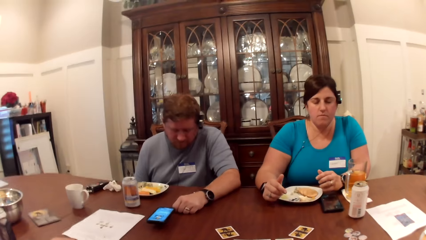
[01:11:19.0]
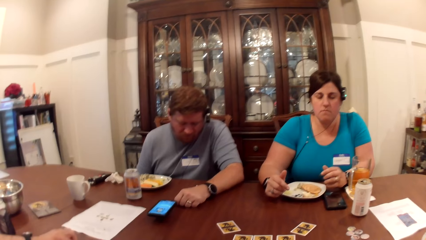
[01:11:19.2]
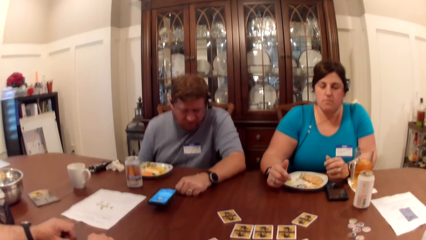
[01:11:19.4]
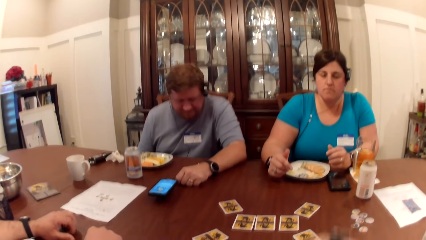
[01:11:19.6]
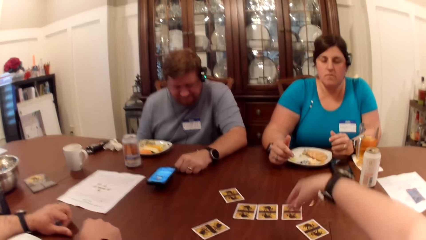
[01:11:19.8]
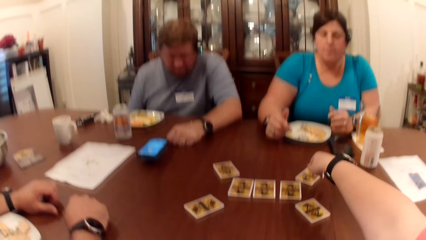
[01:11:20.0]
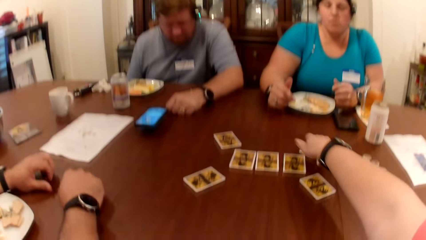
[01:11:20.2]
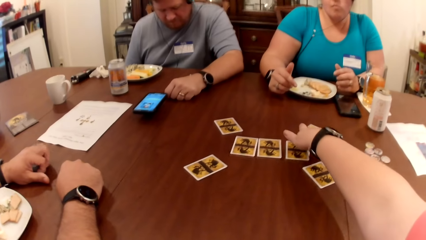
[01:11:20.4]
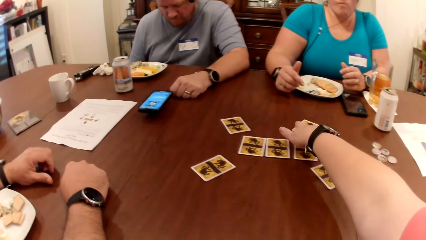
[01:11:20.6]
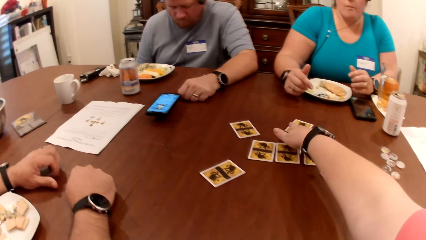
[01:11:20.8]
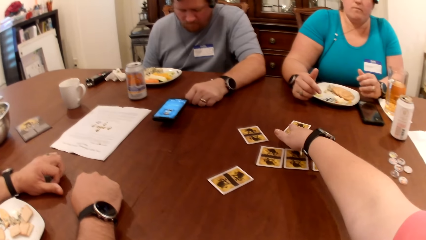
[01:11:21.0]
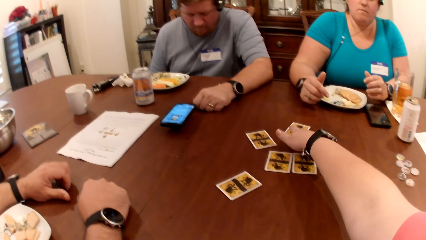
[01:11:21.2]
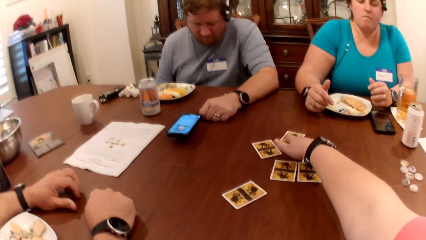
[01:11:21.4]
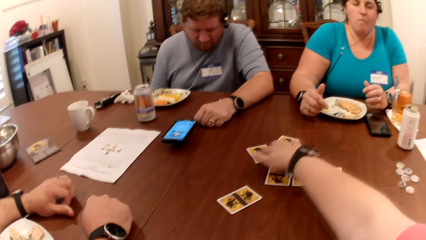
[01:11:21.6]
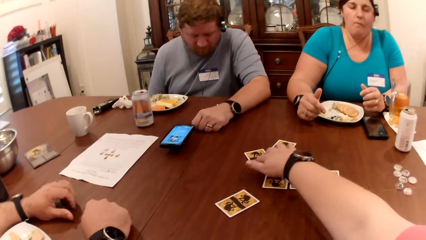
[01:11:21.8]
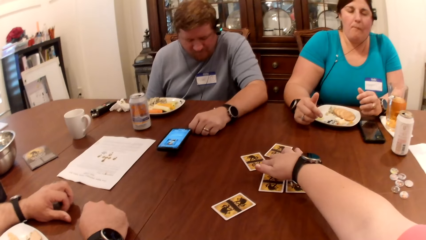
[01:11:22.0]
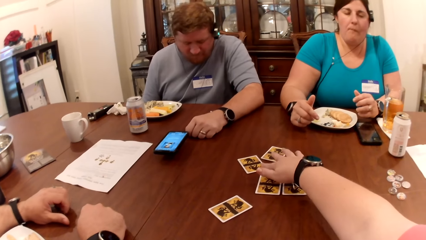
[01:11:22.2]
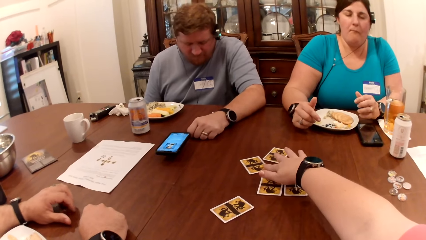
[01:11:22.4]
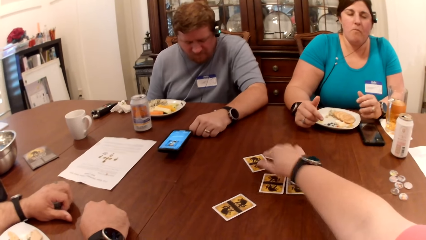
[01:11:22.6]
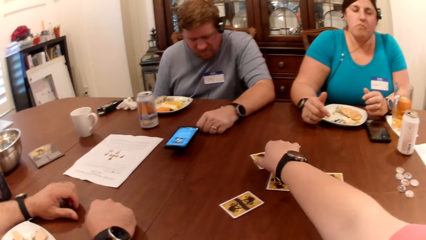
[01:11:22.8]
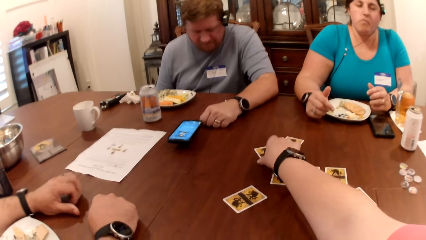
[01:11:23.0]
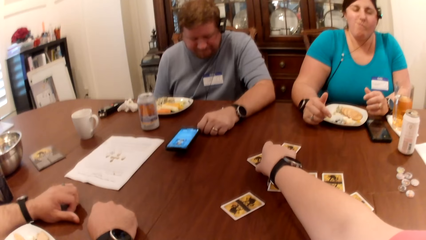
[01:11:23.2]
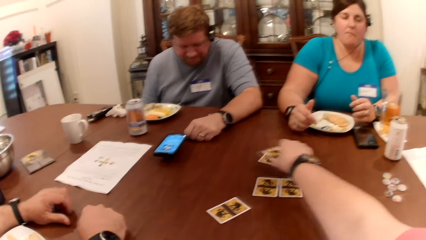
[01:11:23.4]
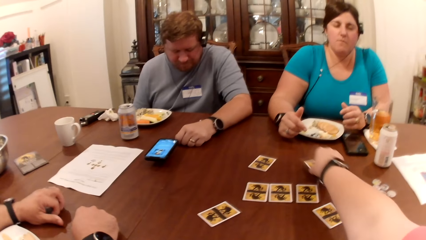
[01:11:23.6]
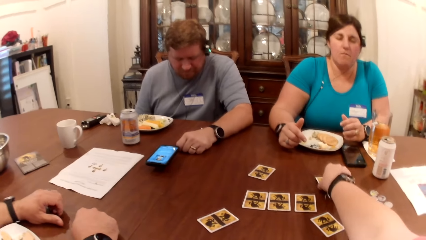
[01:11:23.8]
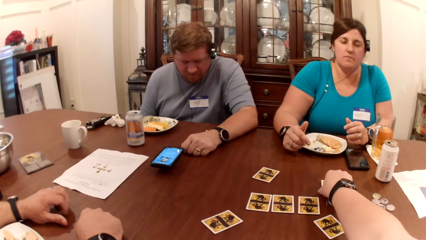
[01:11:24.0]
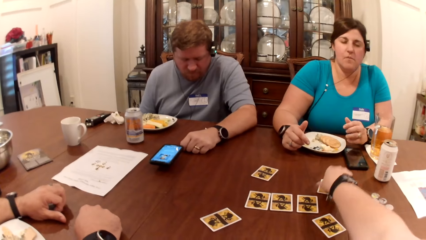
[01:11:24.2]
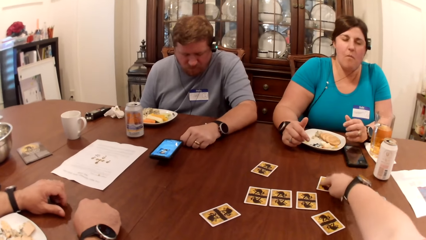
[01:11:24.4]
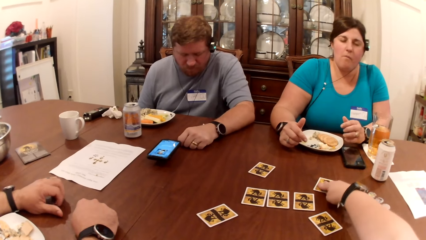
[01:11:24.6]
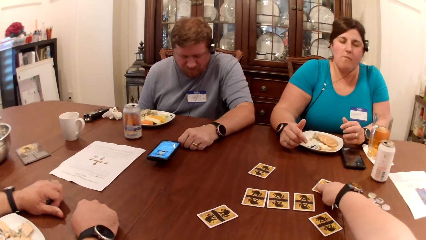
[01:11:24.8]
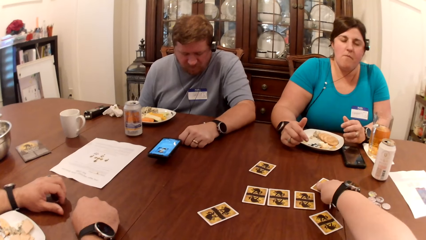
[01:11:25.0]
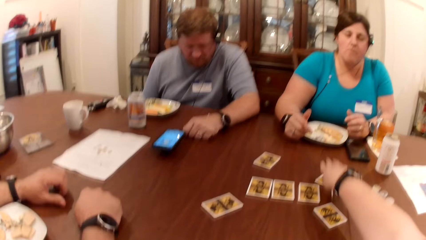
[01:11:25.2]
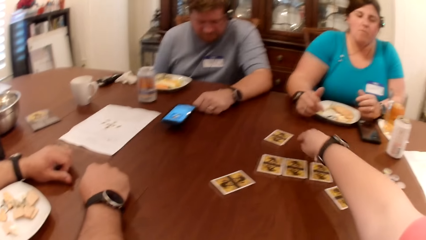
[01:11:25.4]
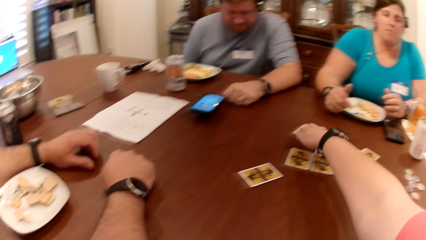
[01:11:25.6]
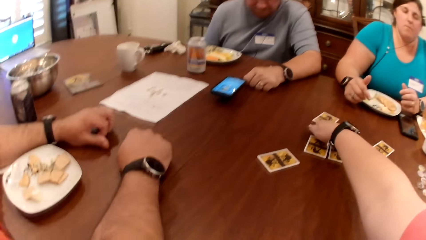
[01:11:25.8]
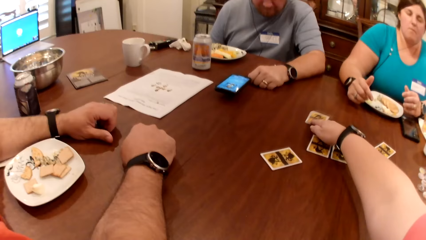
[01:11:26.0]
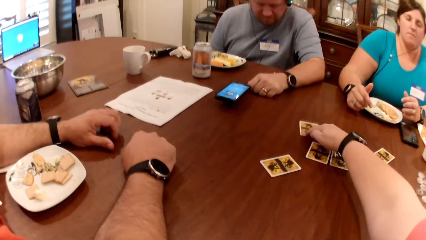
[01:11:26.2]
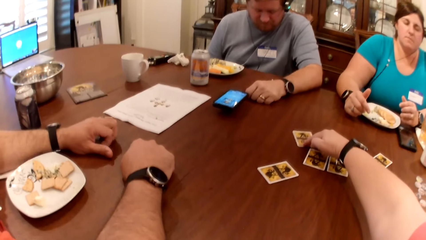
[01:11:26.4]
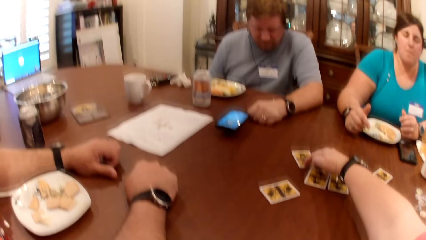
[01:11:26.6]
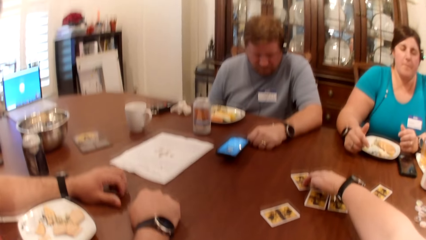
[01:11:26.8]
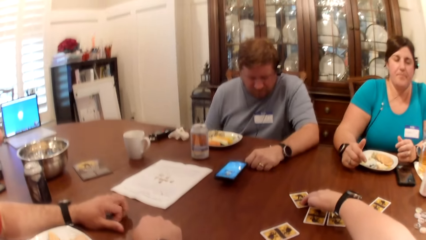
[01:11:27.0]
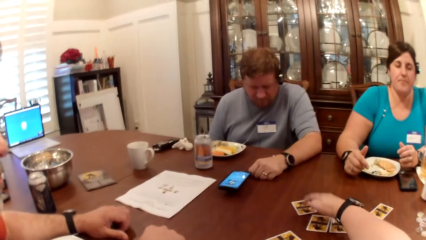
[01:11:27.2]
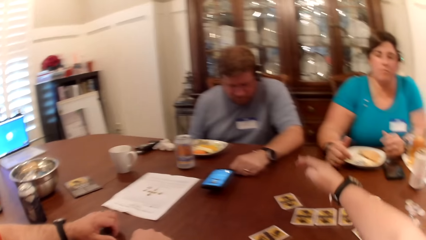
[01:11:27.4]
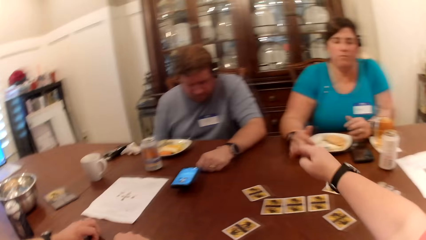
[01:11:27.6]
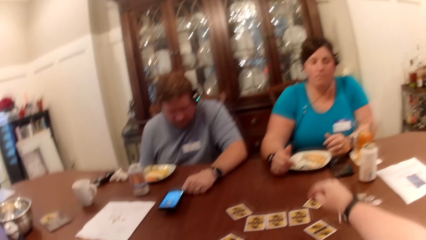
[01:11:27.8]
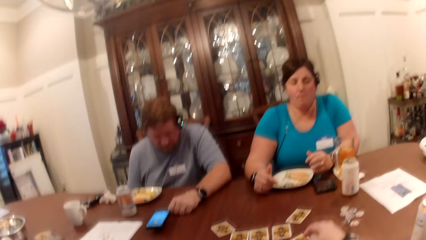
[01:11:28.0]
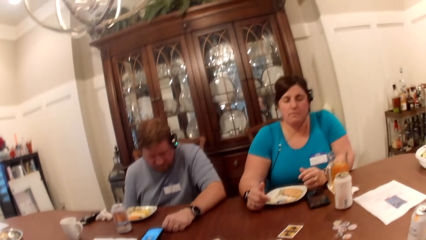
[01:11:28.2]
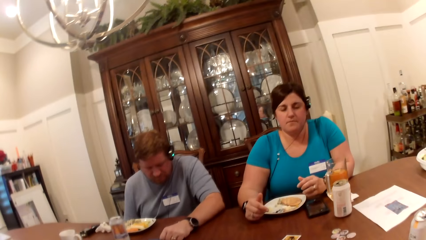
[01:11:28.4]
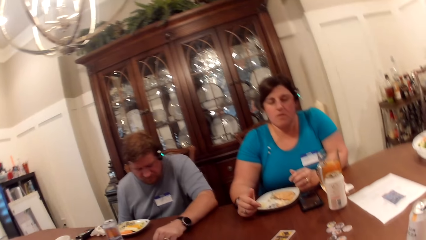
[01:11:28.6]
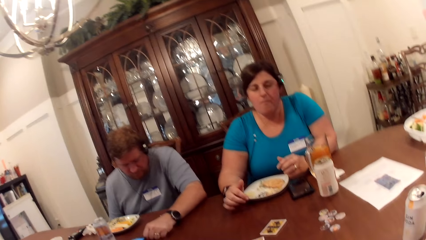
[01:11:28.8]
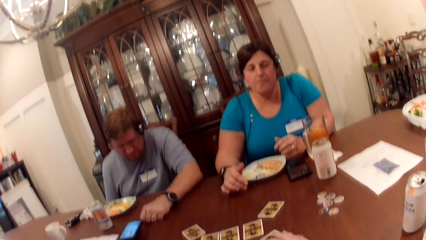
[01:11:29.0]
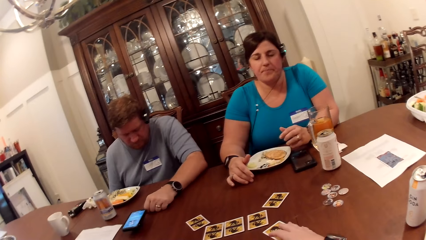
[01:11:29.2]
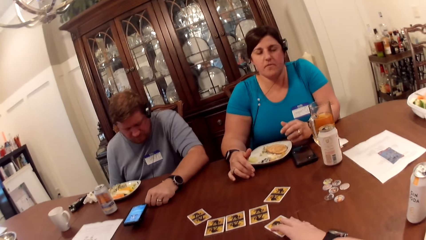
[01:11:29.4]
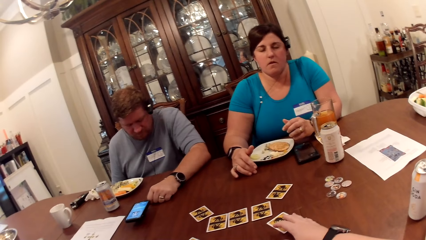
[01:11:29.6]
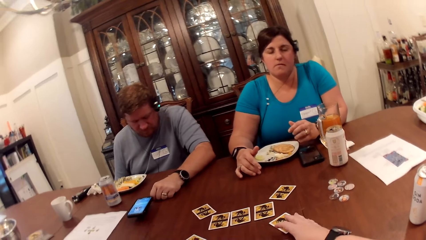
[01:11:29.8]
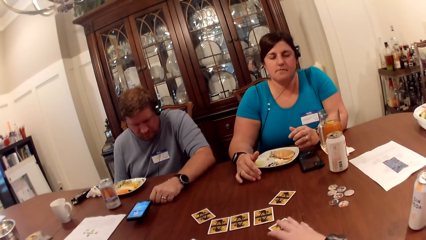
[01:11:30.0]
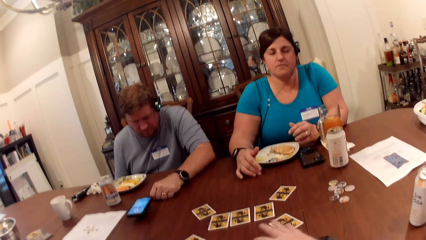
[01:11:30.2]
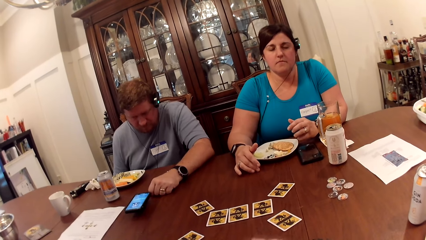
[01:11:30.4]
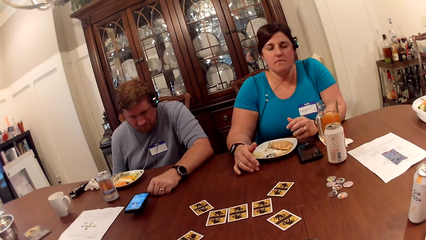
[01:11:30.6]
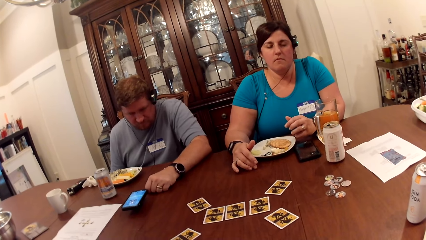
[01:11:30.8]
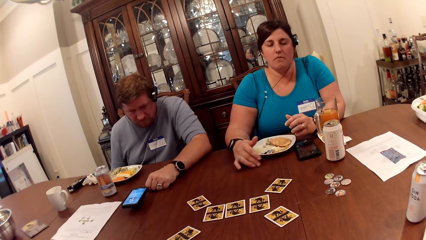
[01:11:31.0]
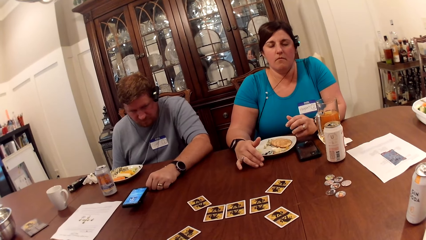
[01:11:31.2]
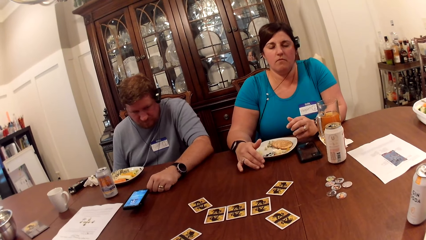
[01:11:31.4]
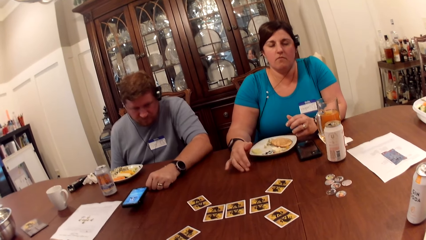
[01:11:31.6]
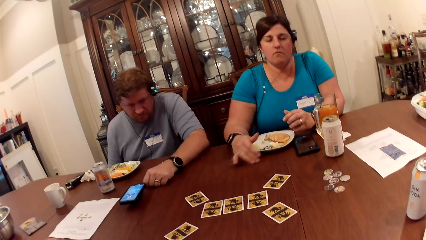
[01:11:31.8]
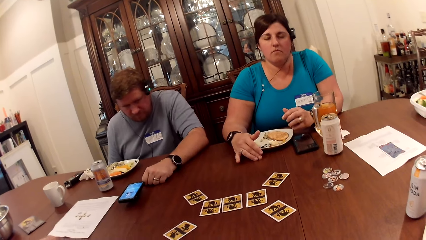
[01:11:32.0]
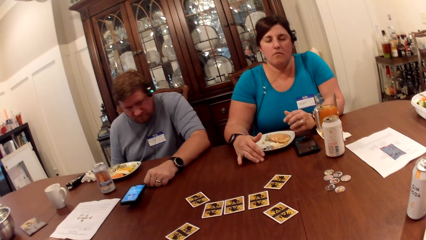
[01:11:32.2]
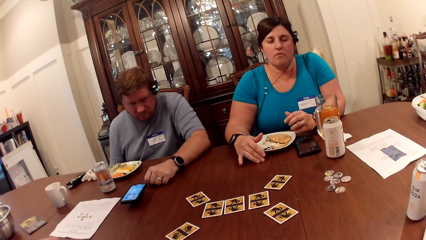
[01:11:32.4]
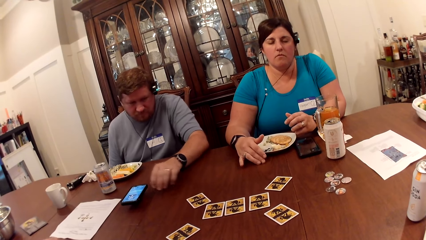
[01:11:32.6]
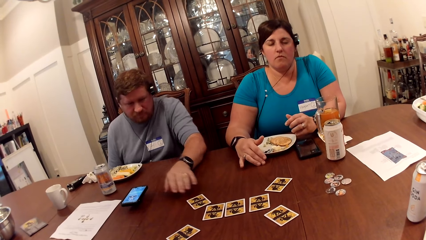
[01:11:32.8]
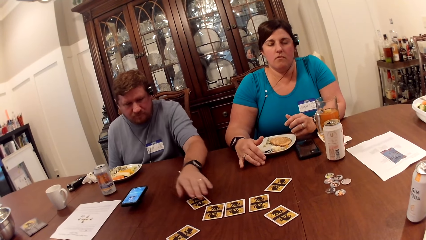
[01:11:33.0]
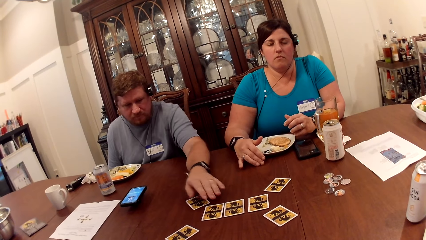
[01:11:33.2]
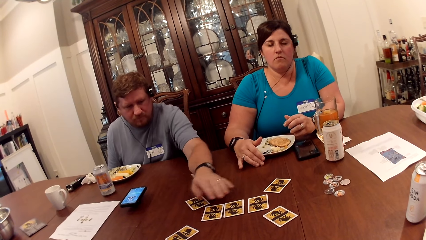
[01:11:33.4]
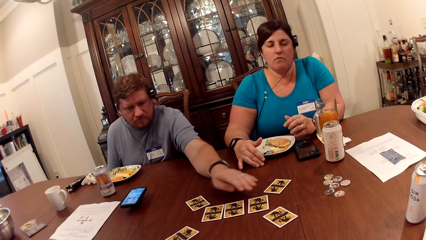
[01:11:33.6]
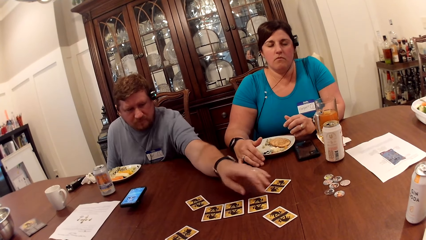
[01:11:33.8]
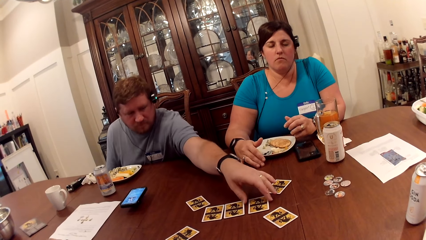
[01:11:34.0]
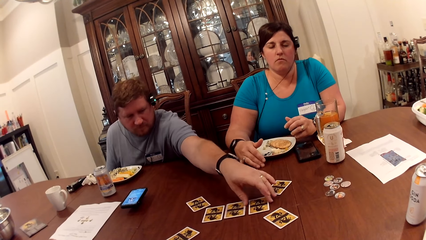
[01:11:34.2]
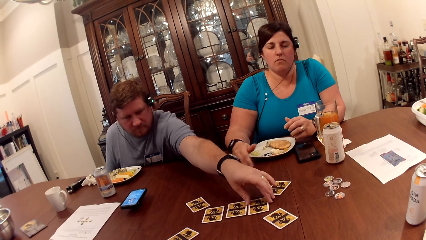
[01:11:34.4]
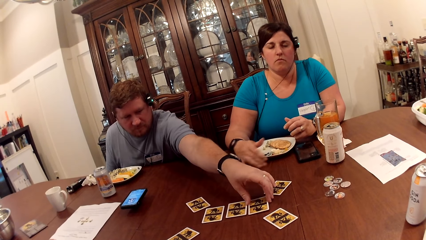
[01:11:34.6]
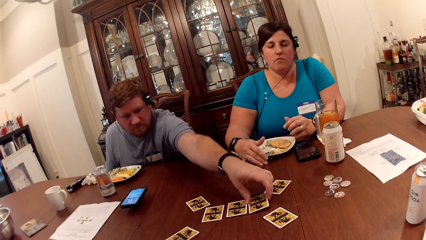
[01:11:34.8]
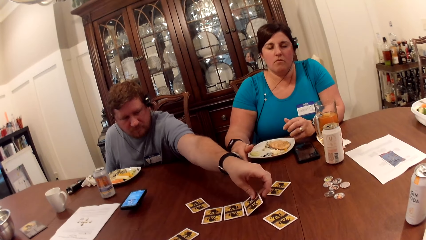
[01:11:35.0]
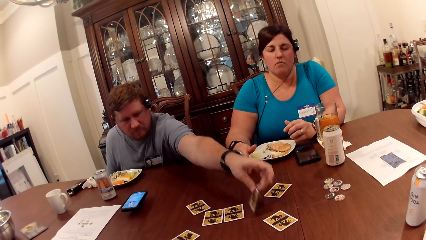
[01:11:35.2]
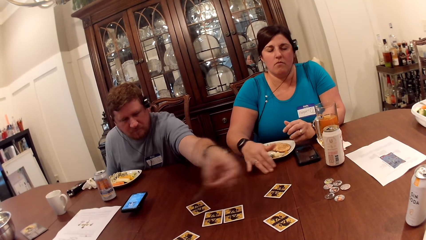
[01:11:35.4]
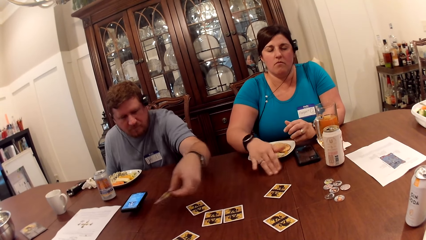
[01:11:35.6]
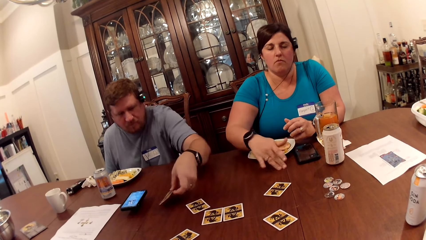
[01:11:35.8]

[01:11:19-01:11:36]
A woman nods her head. The camera wearer moves a card on the table with her right hand. She picks a card from the table with her right hand. She places the card in her right hand on the table. She moves a card on the table with her right hand. She takes the play card. The man picks a card from the table with his left hand.
